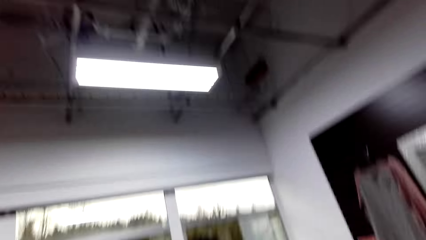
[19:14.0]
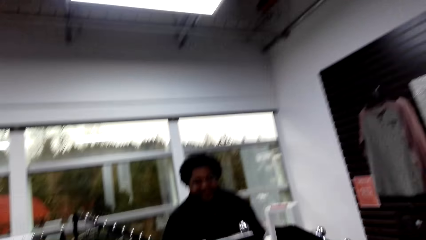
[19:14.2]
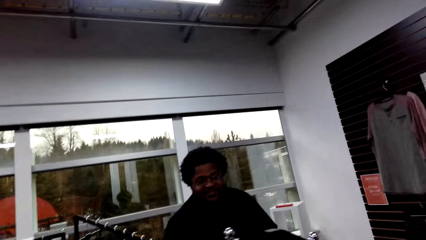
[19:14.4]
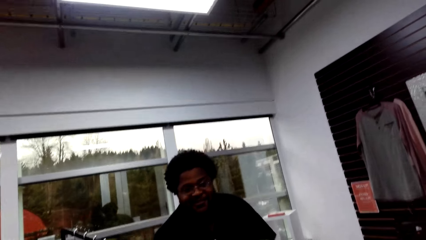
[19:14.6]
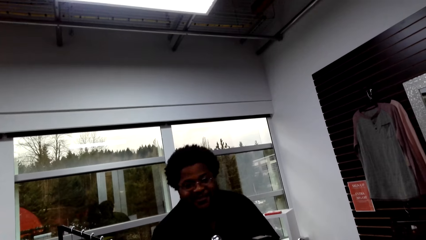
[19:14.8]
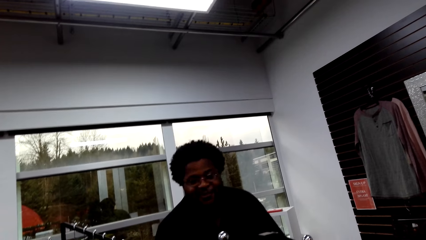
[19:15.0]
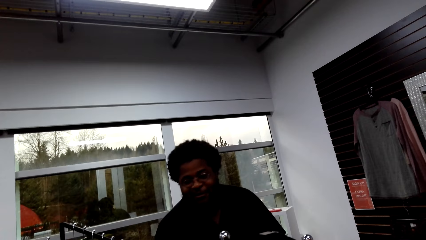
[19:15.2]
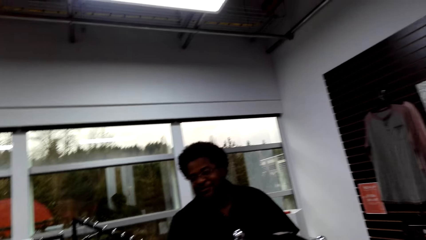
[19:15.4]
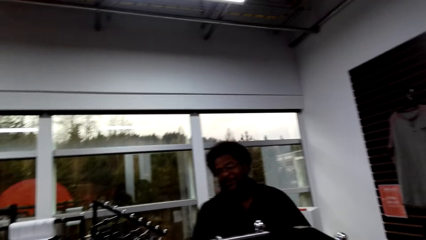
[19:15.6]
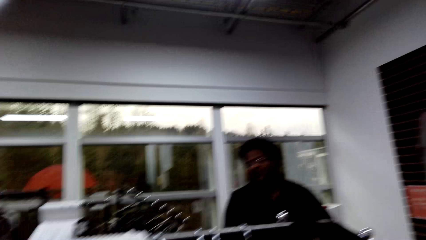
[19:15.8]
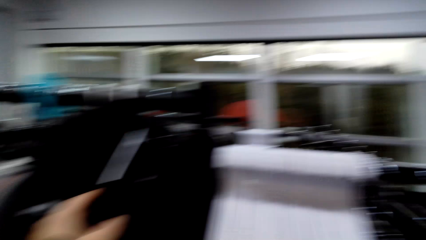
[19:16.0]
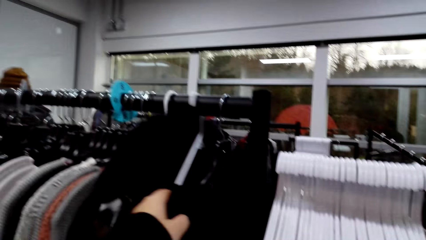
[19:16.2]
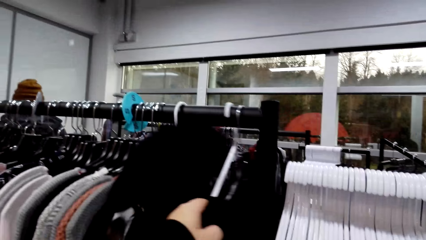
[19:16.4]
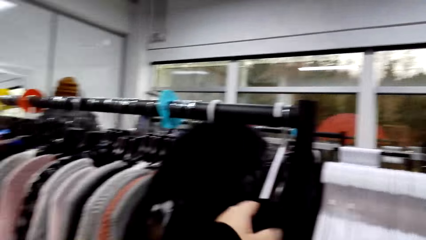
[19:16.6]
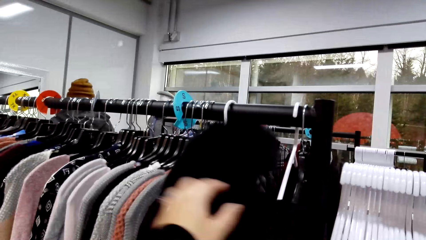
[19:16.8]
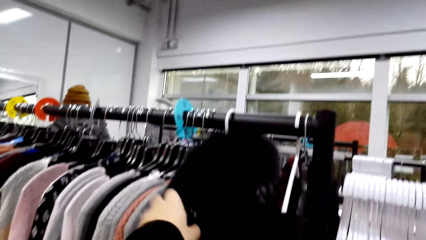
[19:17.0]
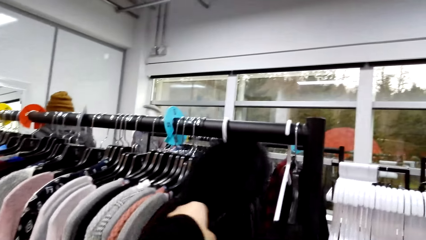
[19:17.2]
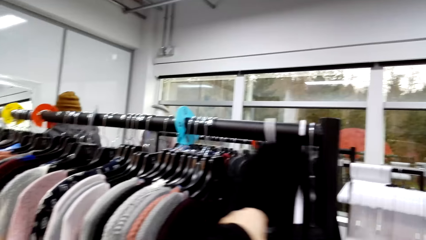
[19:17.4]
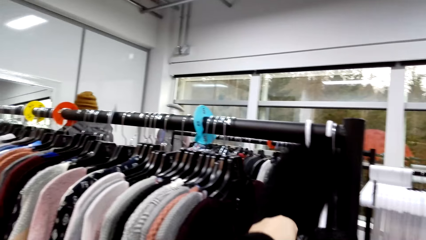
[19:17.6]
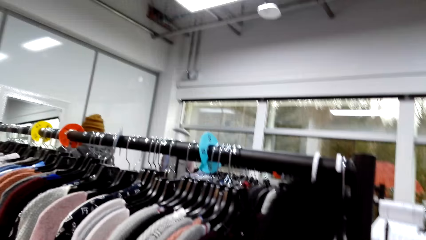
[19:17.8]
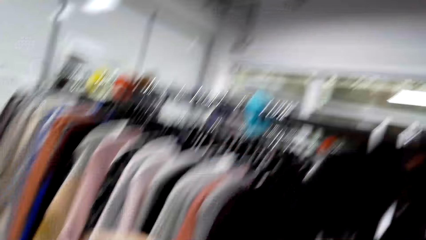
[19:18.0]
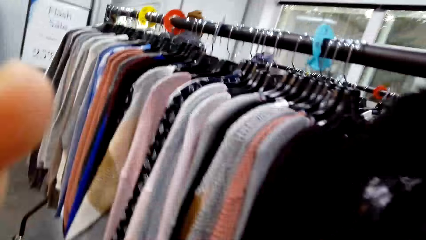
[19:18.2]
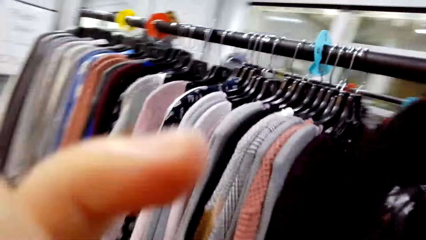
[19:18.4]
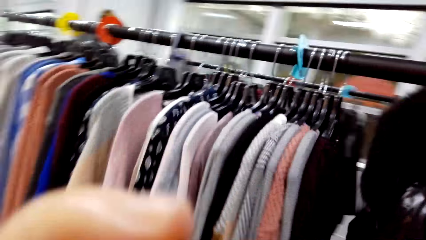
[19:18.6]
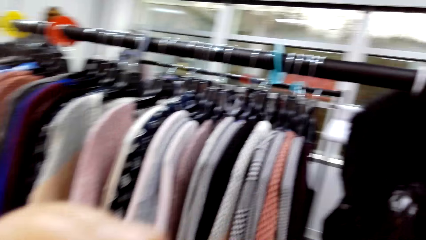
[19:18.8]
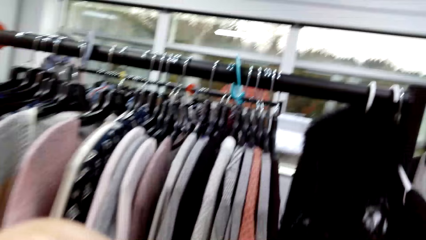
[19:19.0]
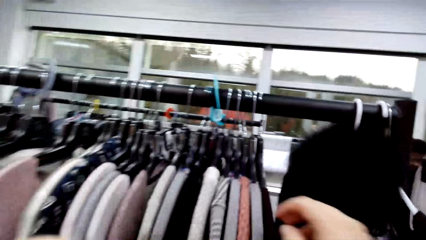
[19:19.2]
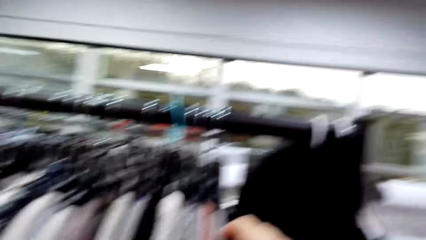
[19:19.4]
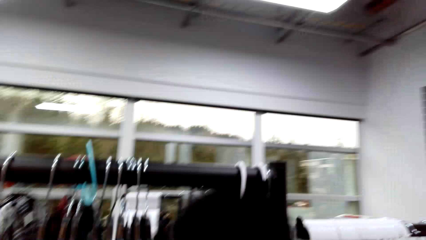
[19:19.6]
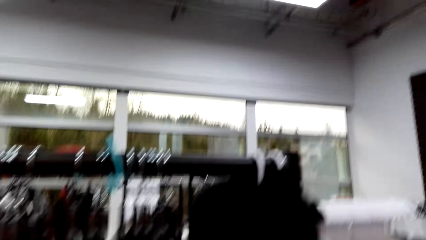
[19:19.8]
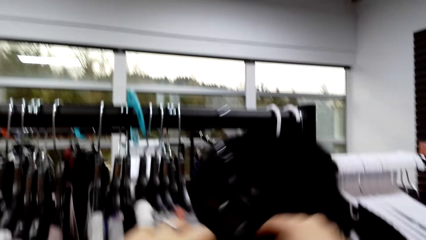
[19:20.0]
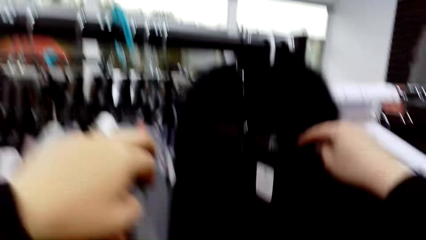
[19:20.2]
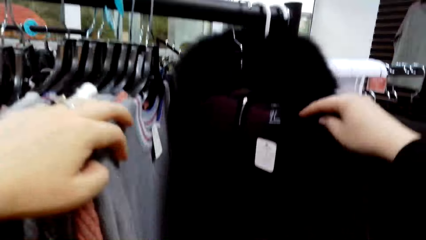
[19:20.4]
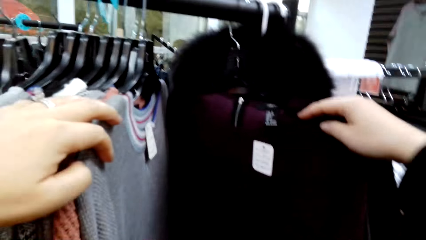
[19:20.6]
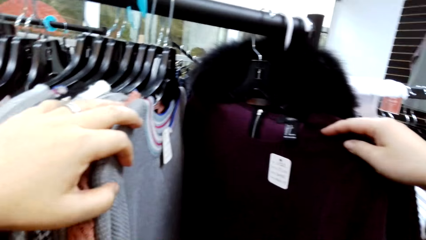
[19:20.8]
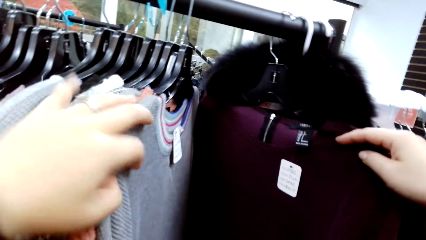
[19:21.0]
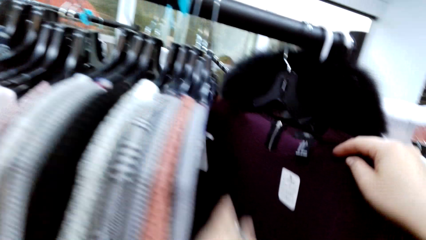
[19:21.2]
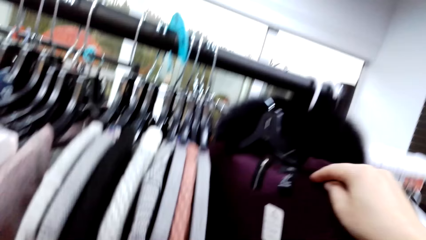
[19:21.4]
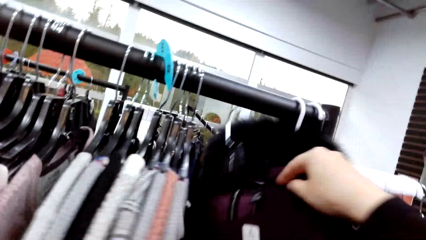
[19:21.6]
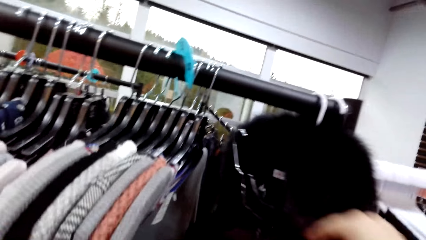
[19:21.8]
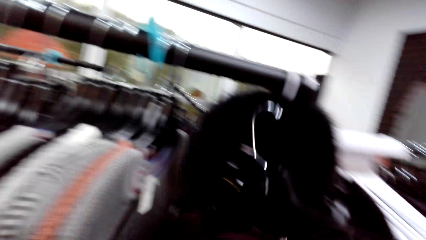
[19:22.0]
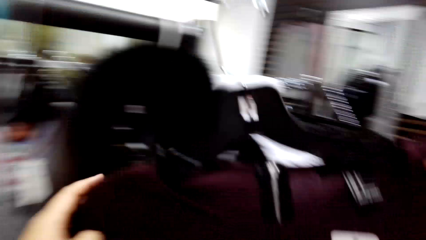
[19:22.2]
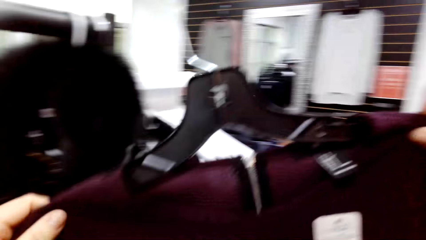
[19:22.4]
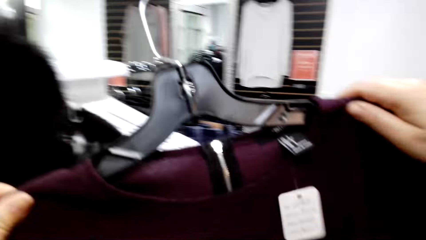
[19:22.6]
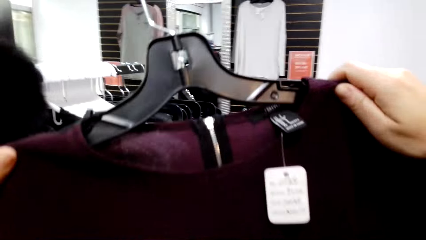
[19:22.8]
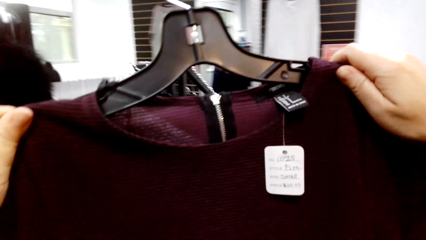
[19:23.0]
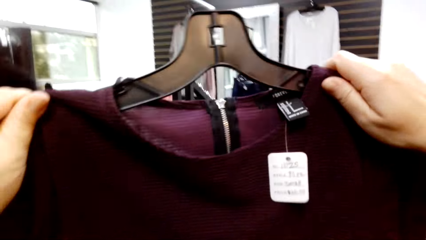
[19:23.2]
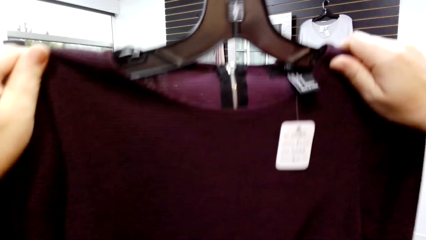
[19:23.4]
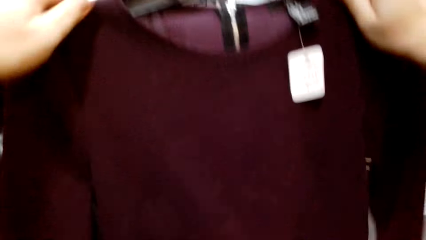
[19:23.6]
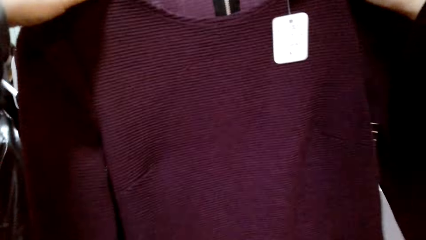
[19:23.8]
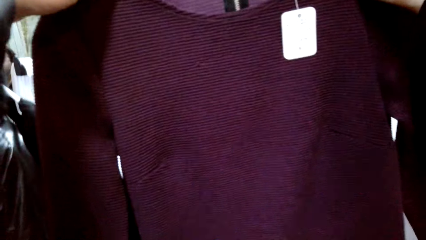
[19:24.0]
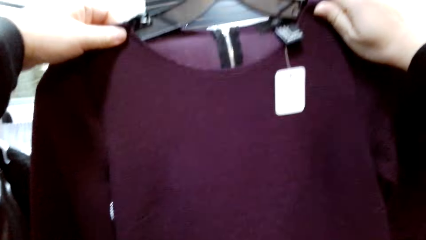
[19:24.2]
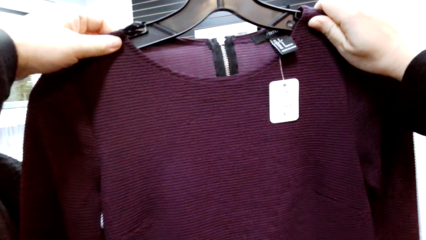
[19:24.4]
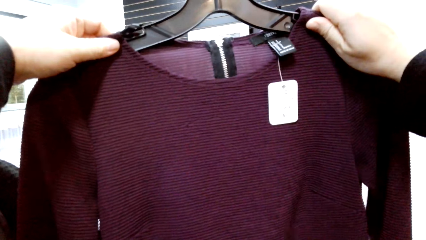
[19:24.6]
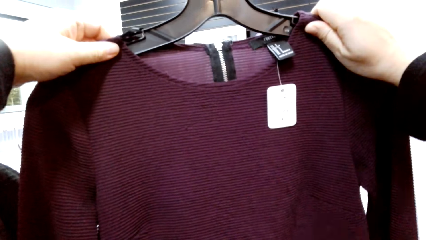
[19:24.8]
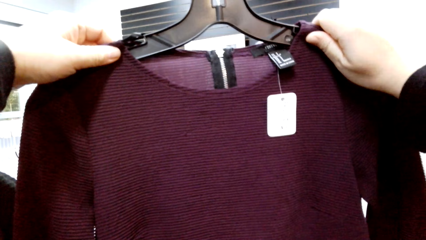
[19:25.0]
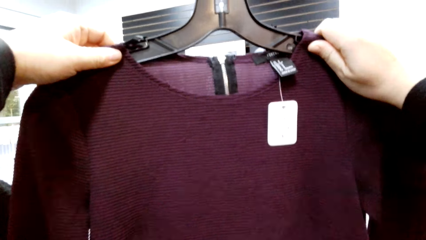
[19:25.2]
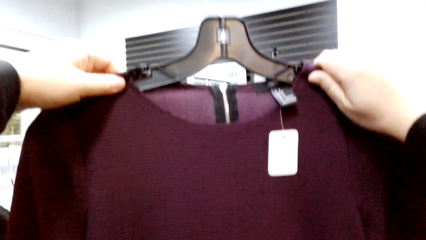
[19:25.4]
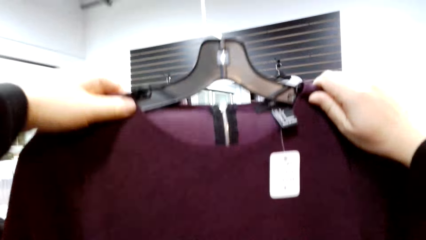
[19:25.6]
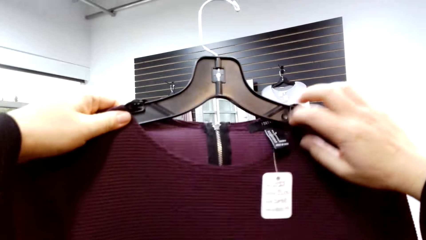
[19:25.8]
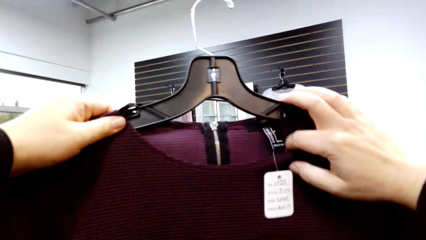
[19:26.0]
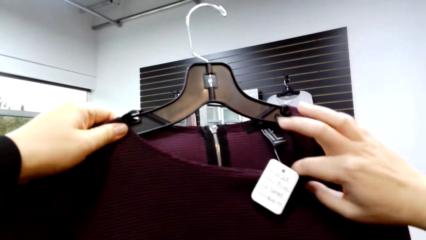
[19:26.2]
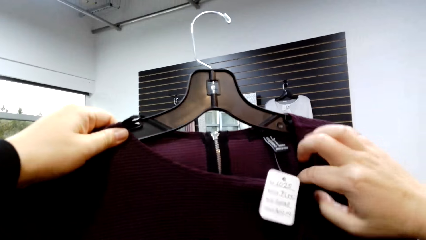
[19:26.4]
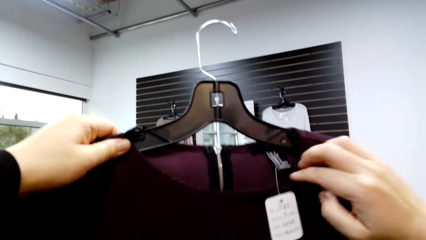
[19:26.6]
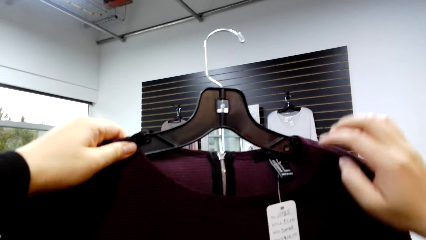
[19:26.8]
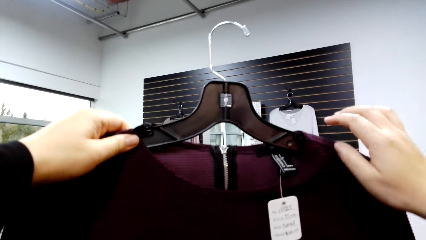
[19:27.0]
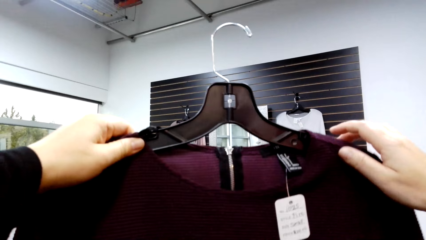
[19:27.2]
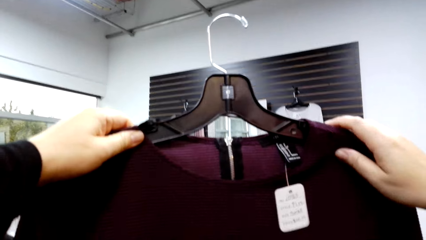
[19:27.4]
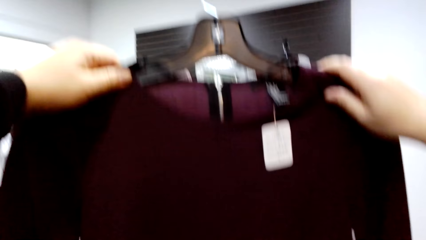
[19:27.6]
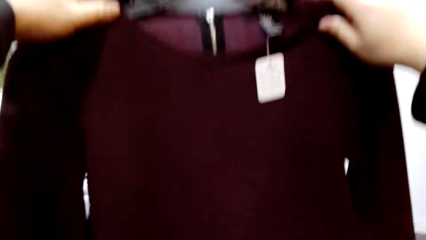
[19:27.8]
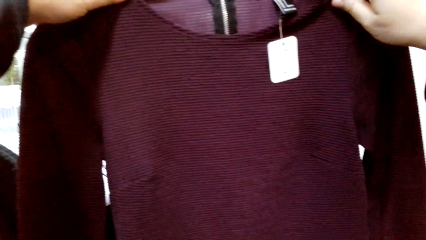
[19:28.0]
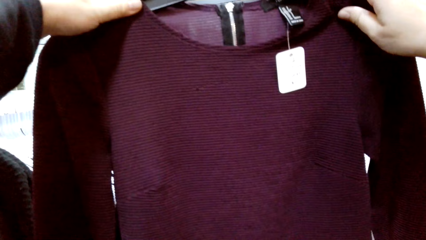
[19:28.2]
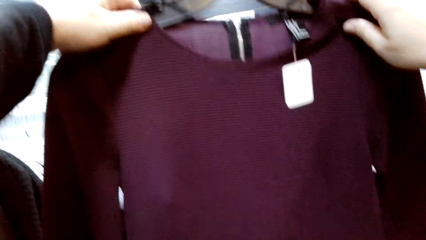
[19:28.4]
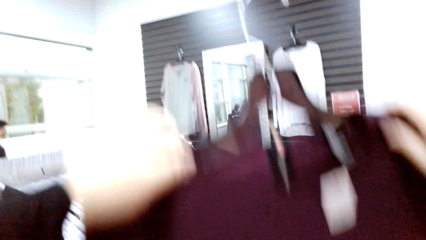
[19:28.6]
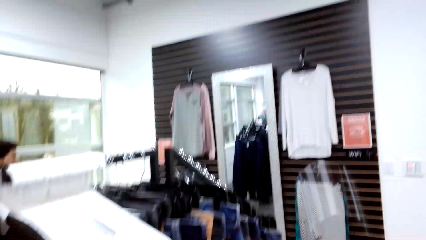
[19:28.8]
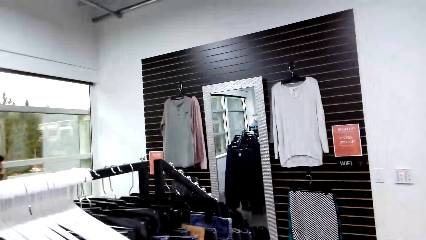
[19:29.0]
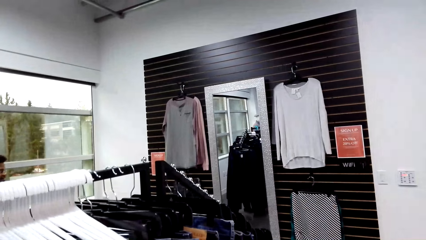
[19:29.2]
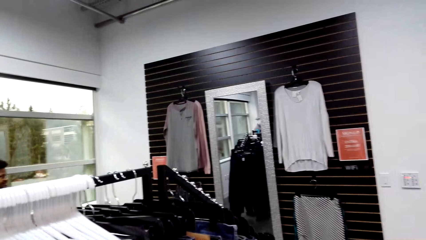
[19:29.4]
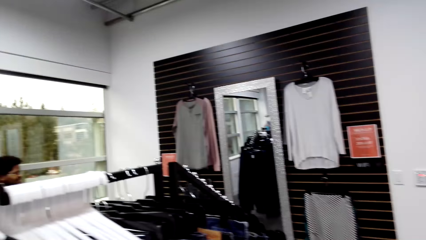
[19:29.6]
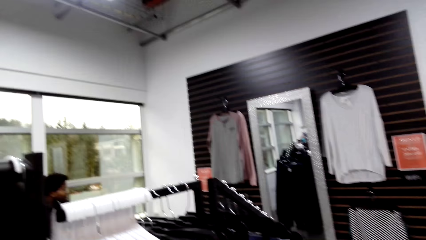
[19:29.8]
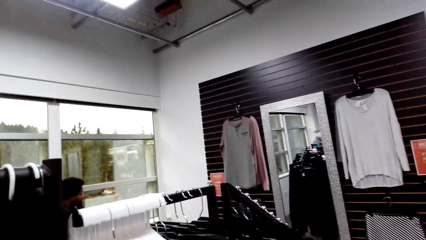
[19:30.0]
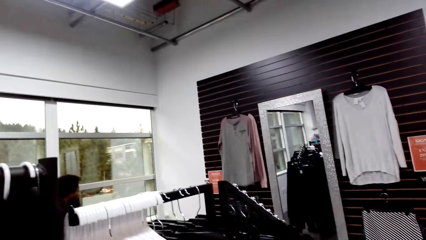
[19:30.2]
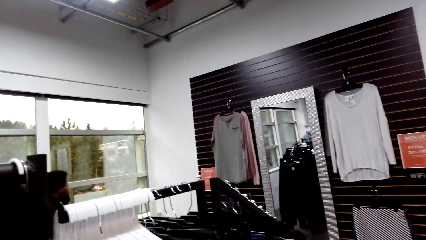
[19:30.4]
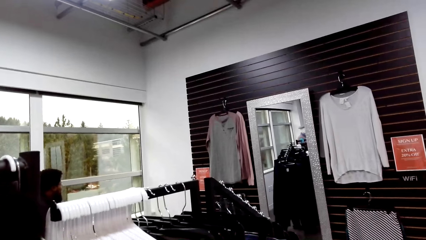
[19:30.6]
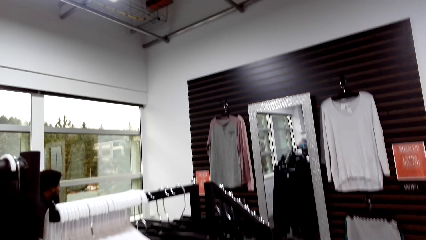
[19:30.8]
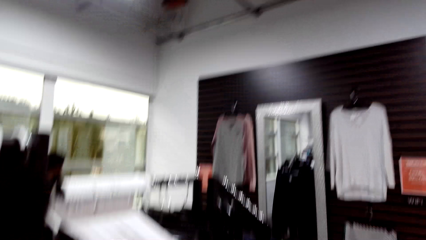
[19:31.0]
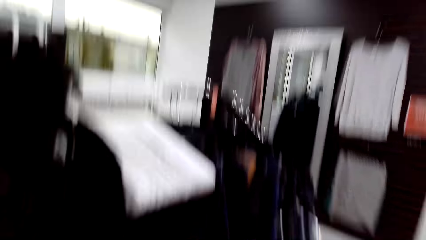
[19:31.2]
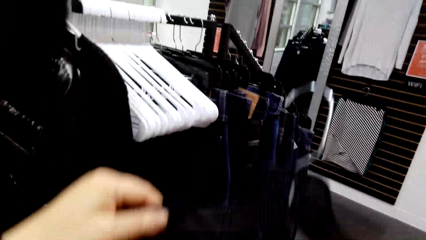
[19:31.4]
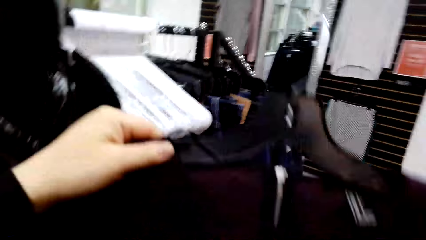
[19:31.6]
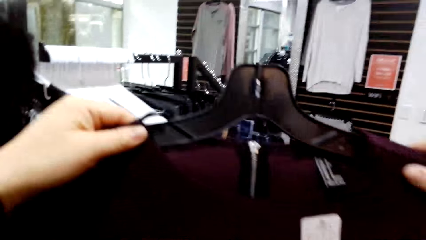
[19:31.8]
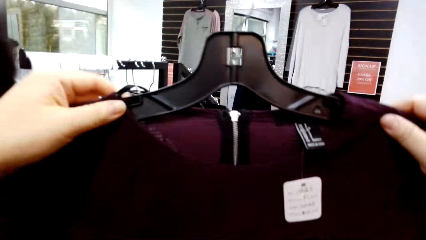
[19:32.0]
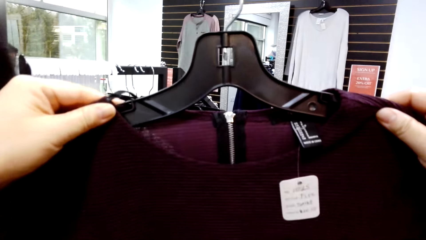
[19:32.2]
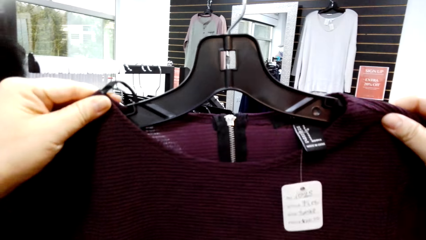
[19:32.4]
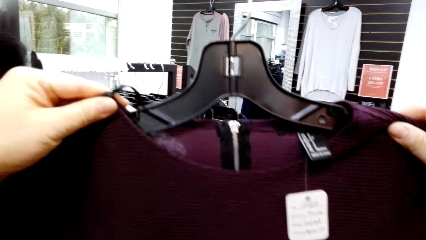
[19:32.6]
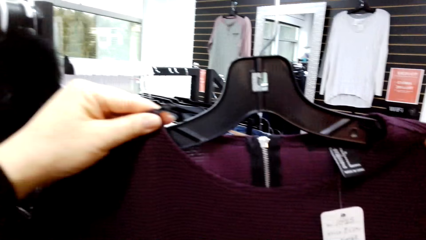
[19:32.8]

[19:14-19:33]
The camera wearer talks to a person.
